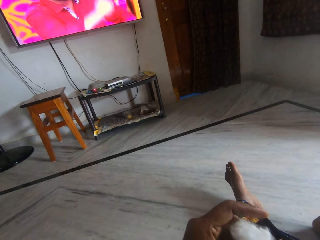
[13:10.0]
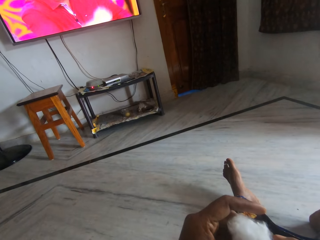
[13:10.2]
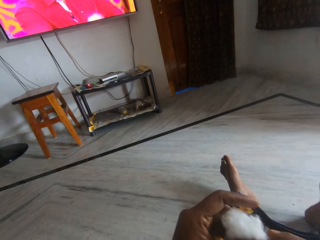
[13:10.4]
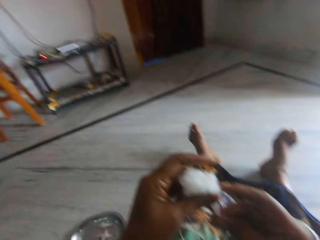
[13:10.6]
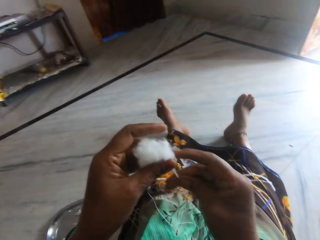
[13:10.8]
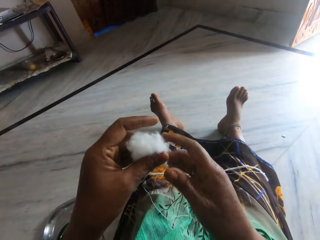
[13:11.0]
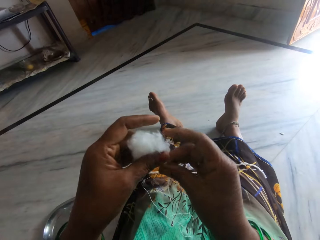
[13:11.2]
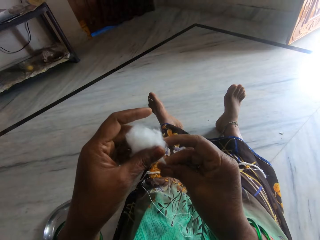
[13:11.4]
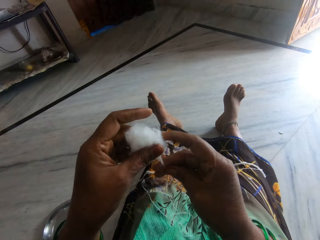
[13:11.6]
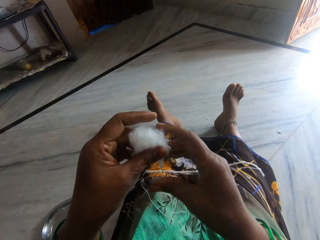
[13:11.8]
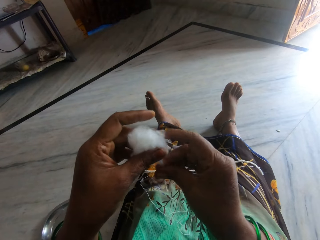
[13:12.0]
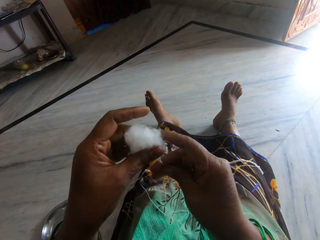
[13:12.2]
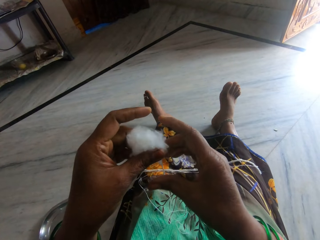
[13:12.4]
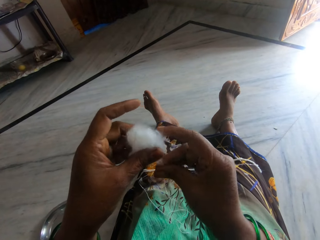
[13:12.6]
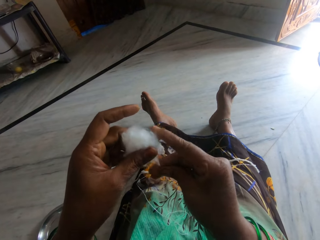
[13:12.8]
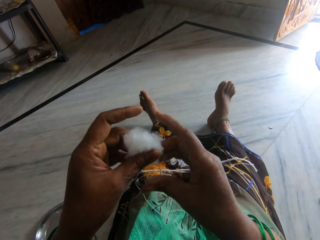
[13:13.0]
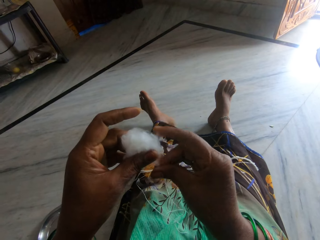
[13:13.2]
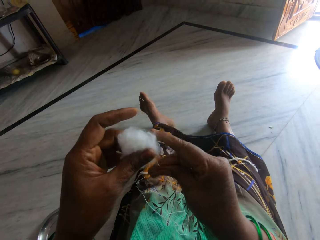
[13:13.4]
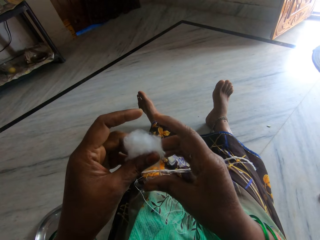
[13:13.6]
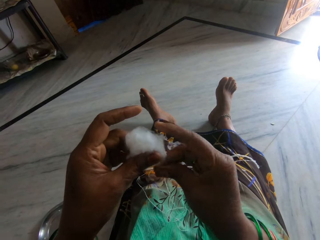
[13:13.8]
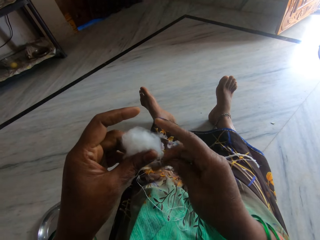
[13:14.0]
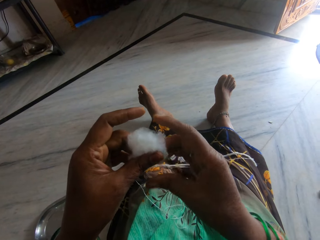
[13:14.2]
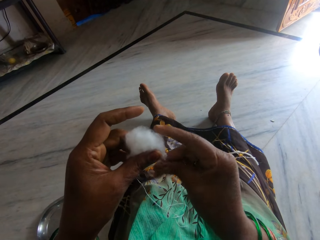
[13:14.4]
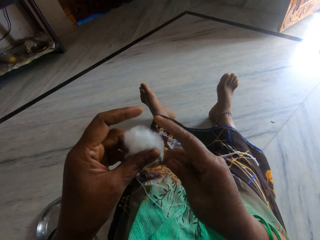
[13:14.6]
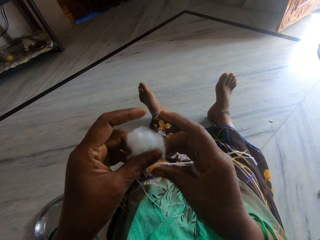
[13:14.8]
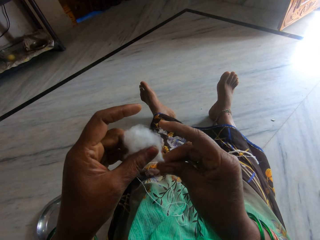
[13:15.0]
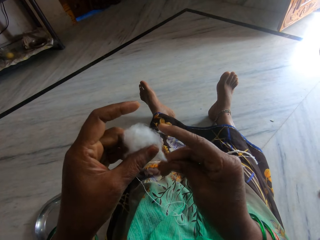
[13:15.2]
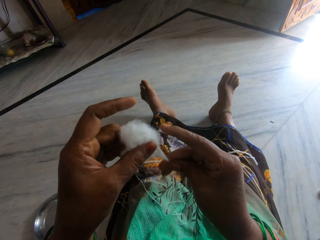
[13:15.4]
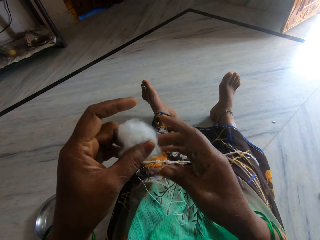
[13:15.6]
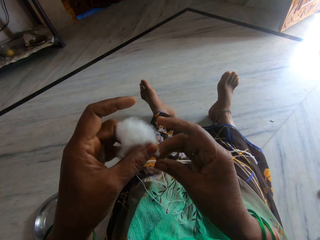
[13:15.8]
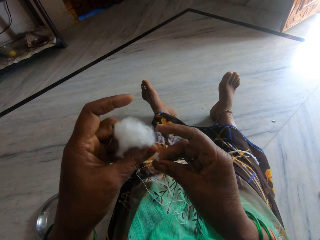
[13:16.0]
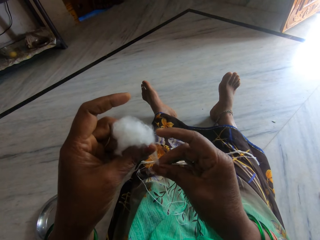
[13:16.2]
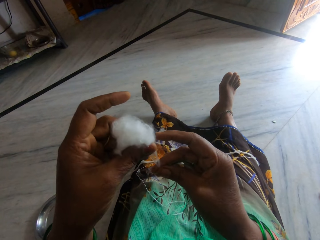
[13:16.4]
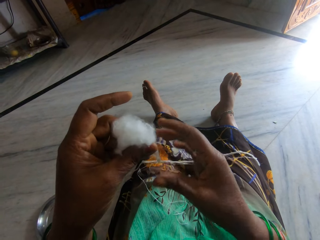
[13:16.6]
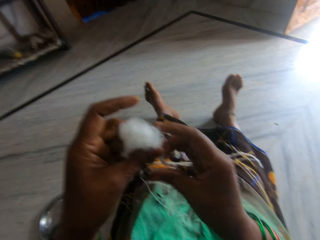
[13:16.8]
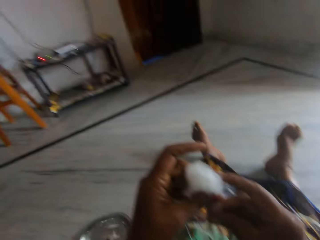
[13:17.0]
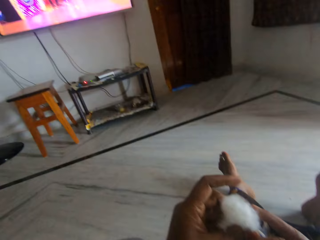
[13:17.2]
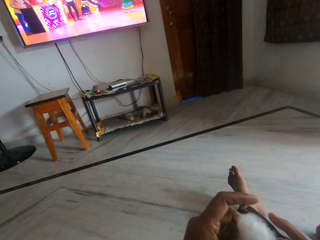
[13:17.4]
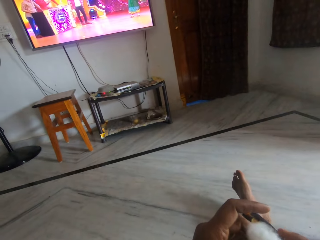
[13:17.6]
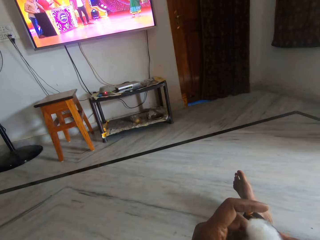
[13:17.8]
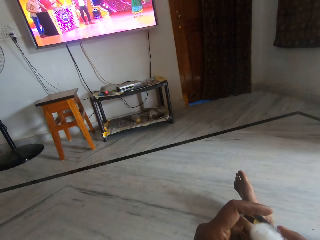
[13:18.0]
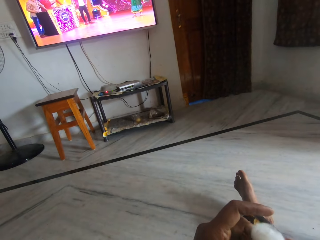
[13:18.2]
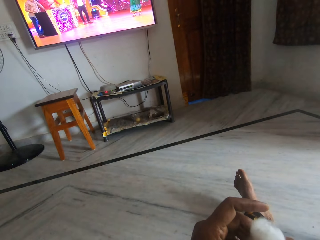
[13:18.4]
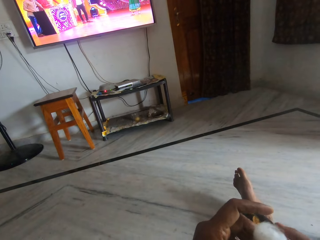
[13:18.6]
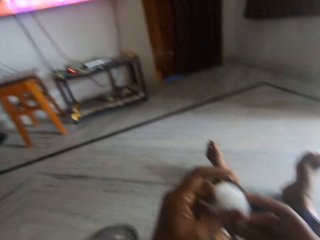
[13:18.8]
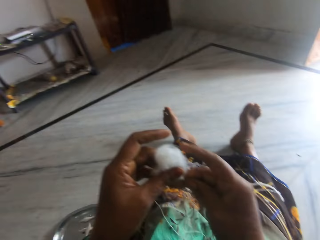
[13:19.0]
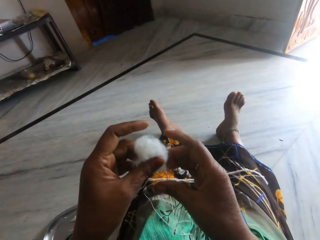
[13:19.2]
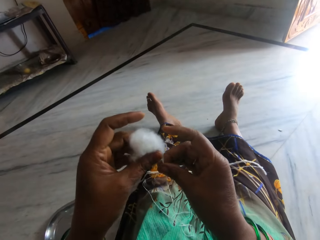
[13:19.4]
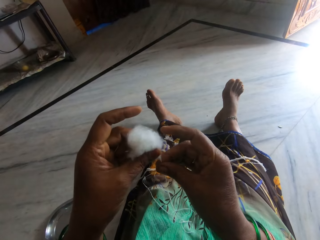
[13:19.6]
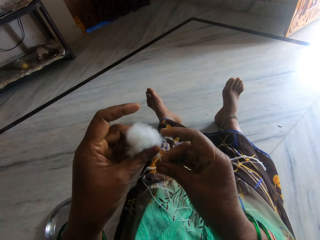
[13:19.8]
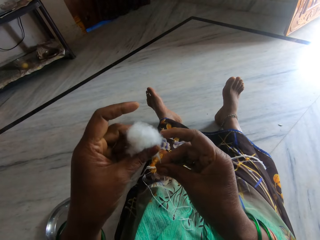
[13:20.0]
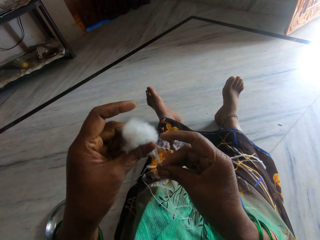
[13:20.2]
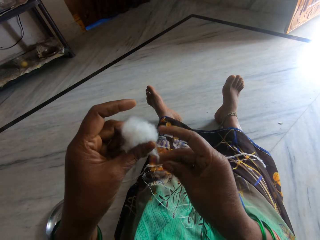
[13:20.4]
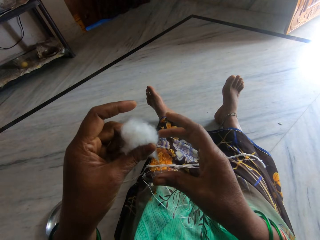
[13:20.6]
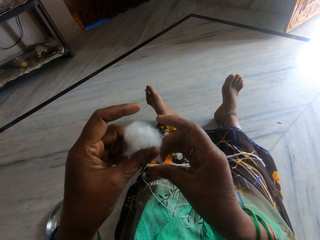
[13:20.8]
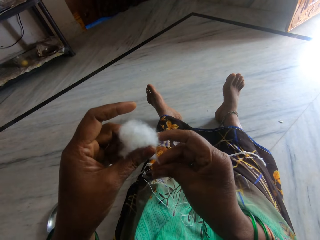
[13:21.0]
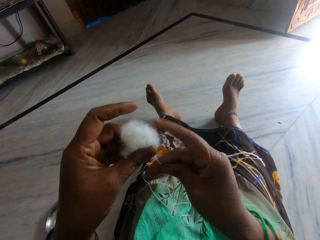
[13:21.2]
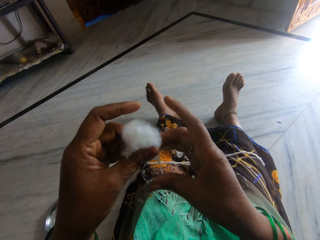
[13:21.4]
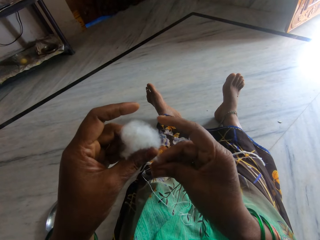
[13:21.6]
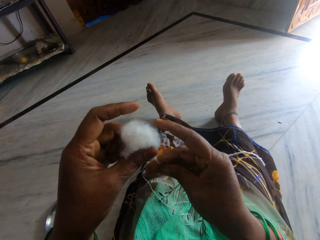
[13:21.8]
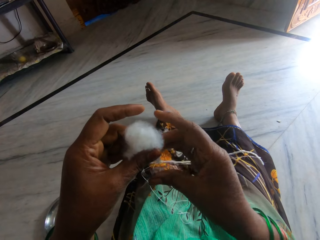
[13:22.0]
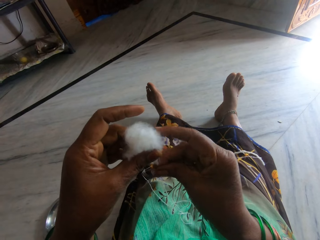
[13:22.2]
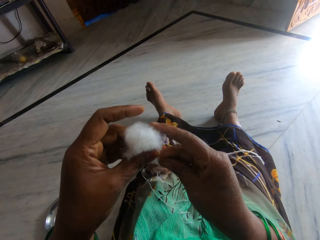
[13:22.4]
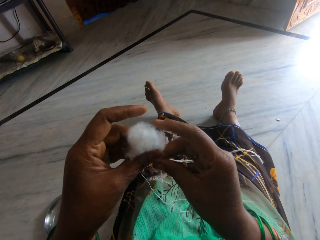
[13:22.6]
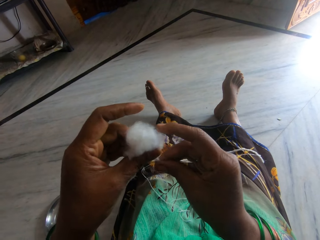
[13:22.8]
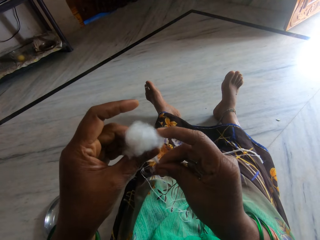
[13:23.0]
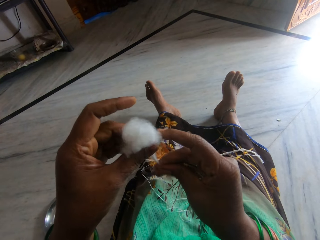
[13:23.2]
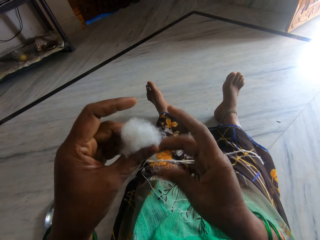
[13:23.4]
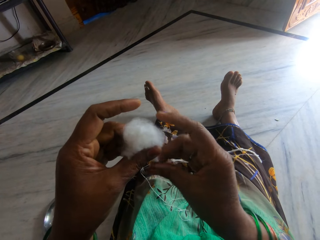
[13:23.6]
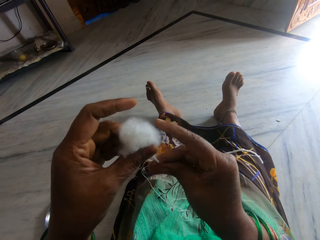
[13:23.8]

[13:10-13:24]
The camera wearer looks at the cotton ball. They look at the television. They look at the cotton ball.

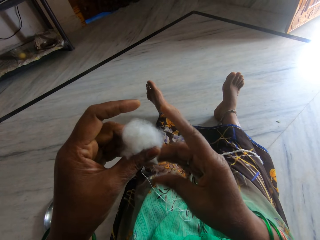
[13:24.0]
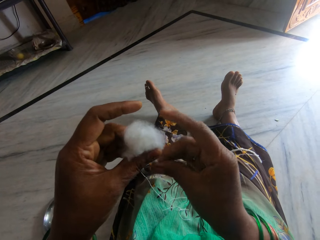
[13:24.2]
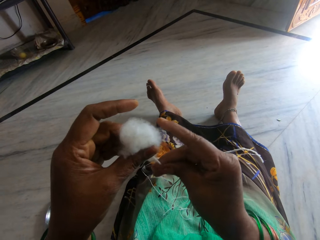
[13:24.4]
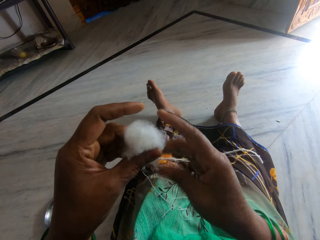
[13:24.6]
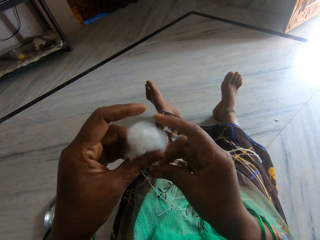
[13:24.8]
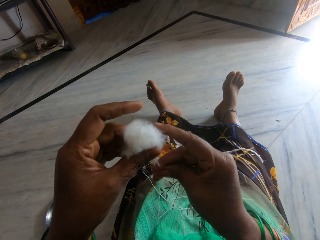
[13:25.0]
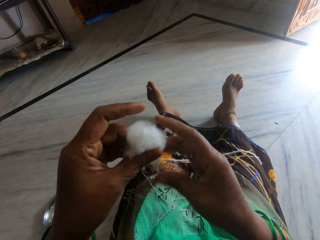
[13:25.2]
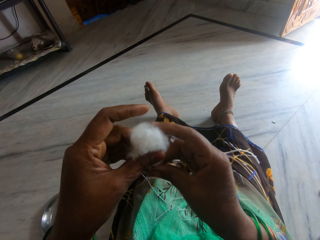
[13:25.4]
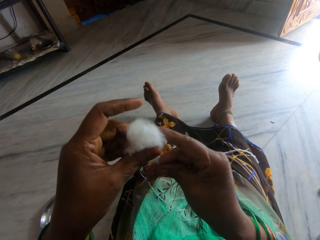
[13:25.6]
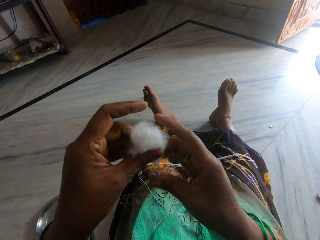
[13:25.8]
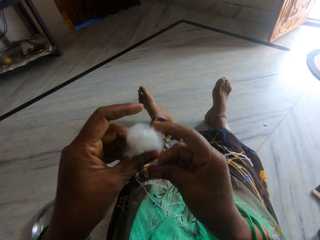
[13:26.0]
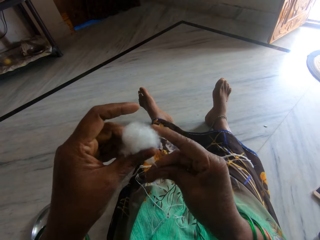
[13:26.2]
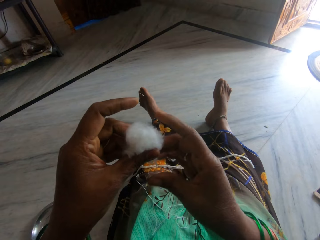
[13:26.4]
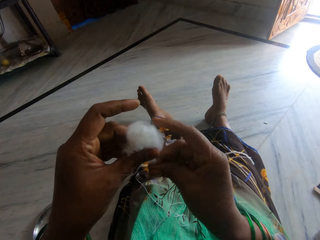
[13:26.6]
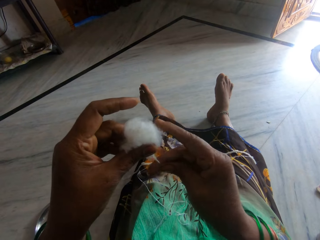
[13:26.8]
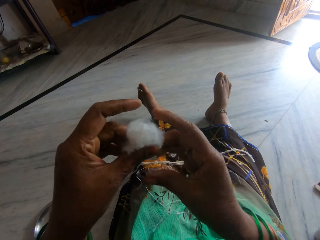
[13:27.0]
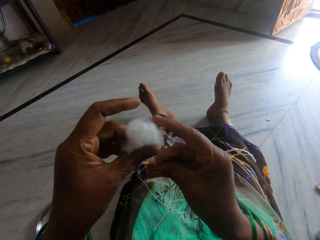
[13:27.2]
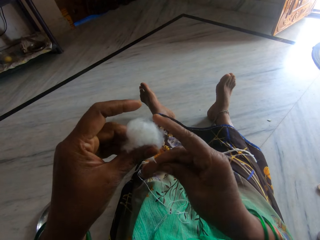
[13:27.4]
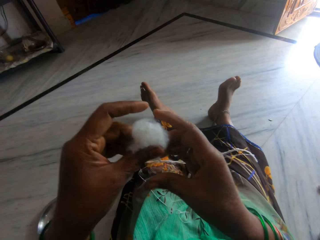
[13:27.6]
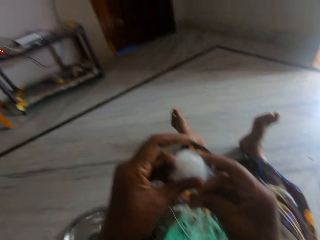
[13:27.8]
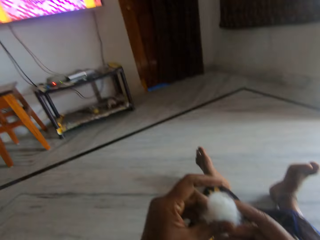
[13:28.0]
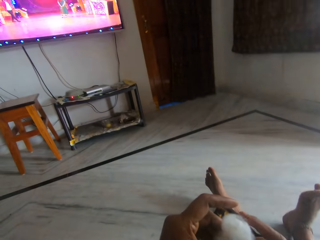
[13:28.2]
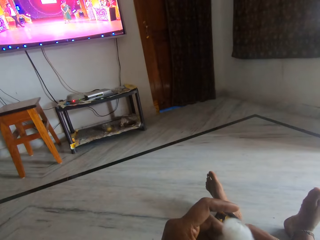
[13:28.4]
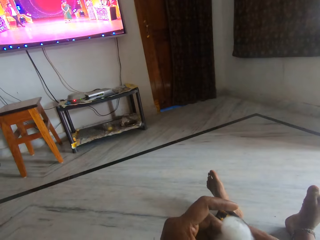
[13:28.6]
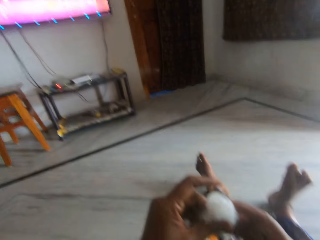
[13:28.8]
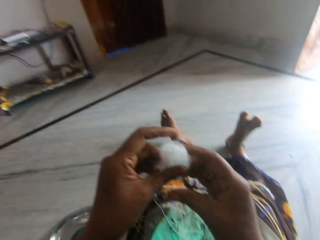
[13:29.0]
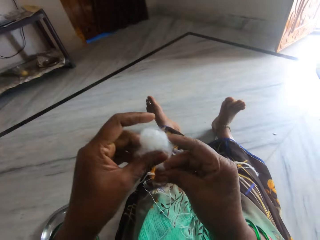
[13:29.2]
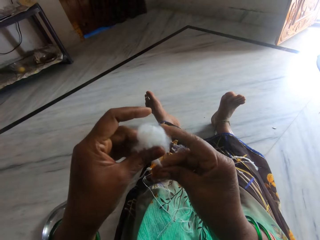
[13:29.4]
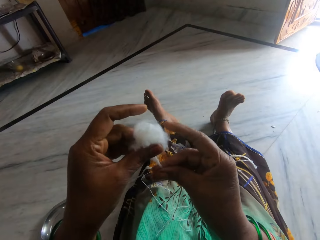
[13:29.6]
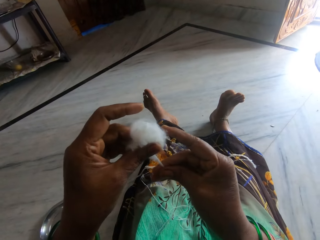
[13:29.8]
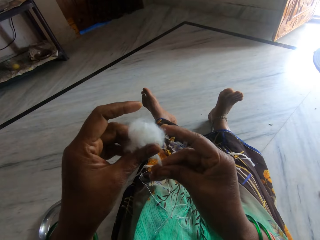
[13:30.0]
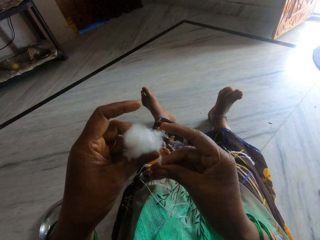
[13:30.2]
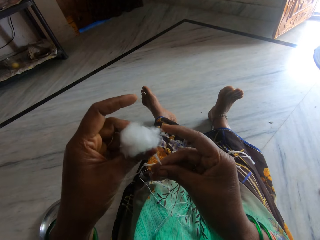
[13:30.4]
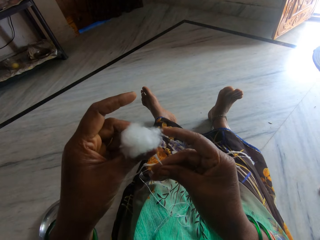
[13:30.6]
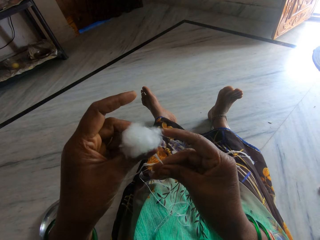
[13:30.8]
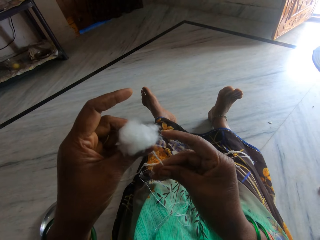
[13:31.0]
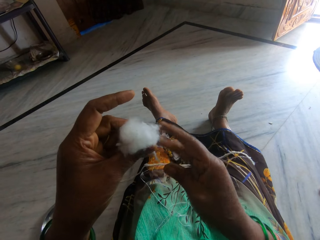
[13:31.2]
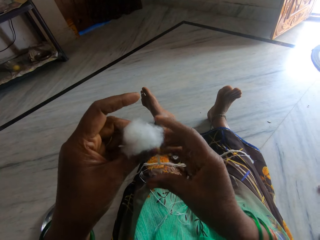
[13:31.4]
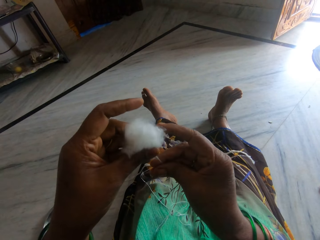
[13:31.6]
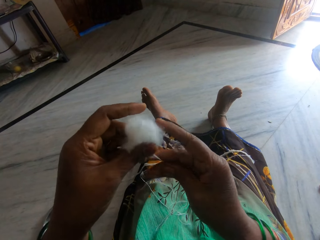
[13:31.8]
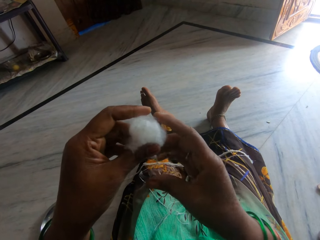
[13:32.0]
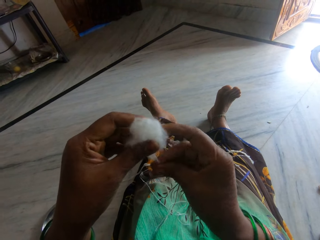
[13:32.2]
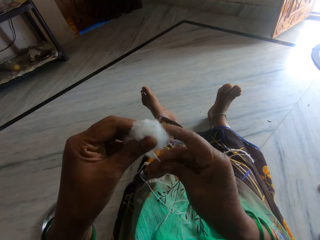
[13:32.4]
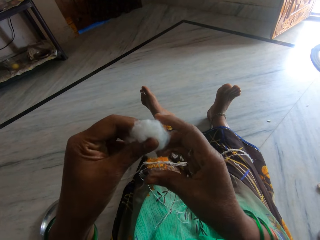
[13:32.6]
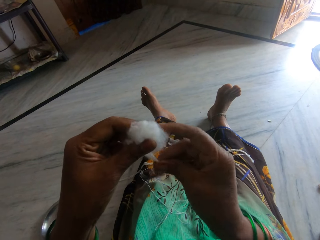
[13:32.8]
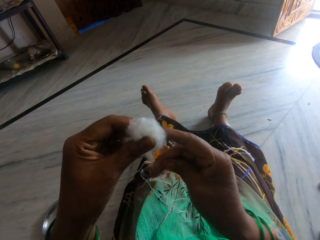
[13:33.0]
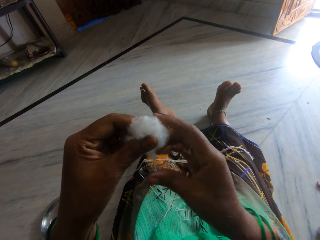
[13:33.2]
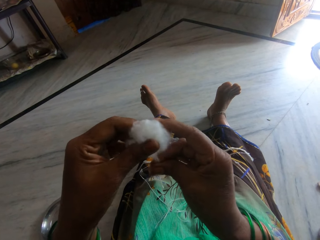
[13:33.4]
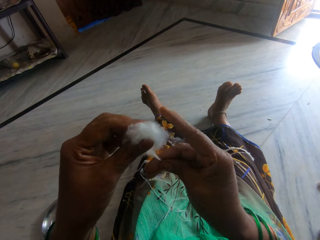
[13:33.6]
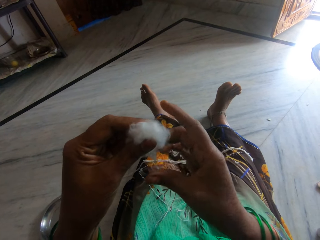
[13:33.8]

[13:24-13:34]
The camera wearer looks at the television. They look at the cotton ball.
